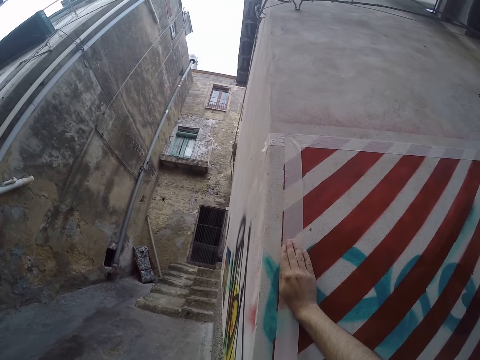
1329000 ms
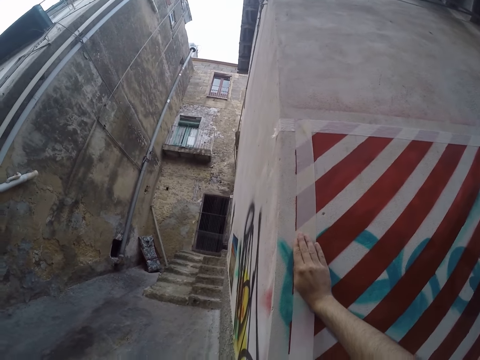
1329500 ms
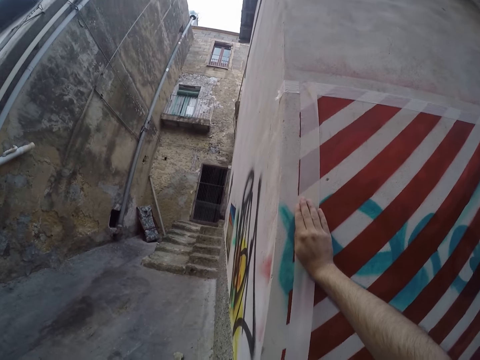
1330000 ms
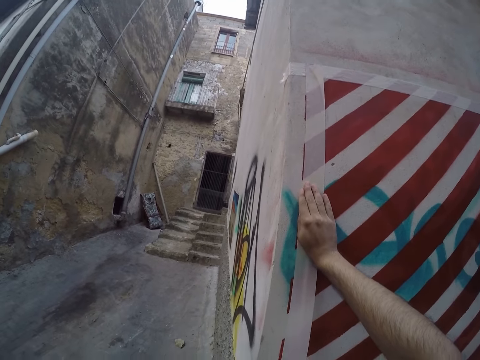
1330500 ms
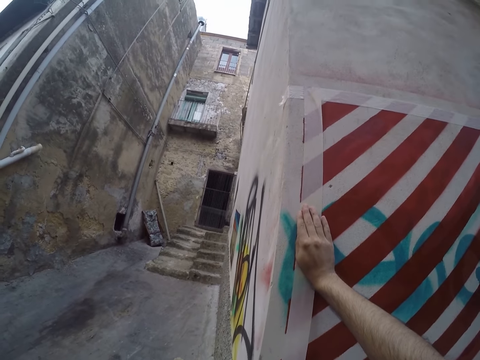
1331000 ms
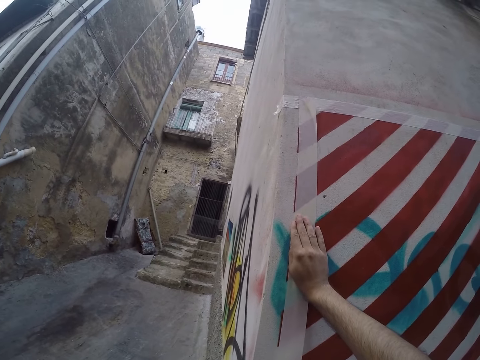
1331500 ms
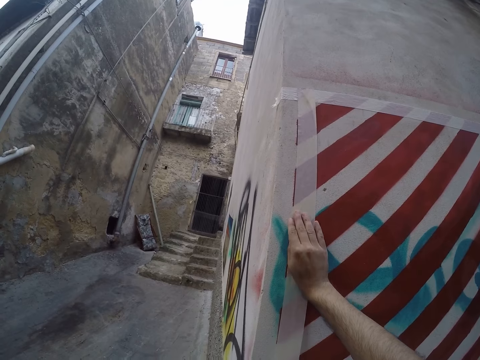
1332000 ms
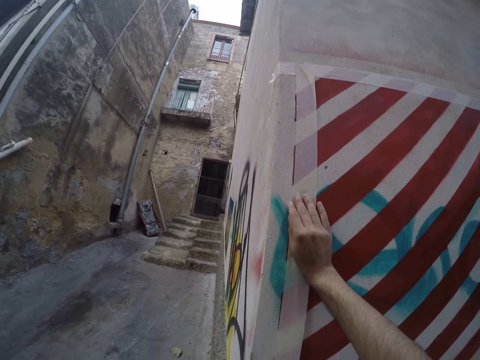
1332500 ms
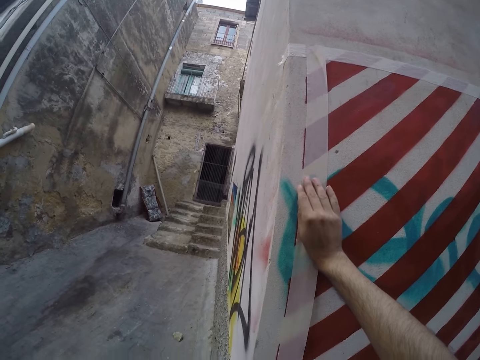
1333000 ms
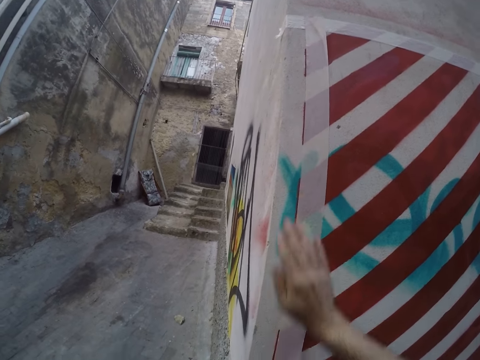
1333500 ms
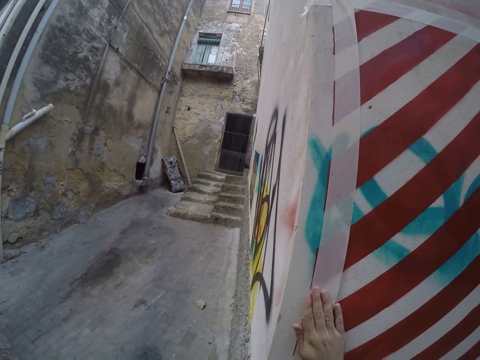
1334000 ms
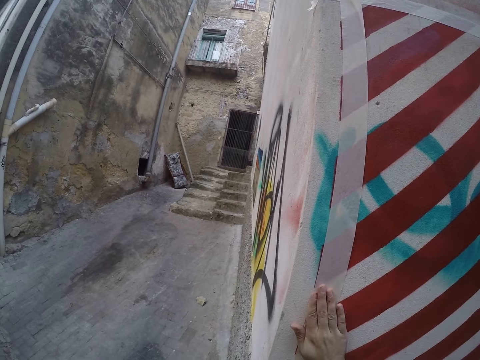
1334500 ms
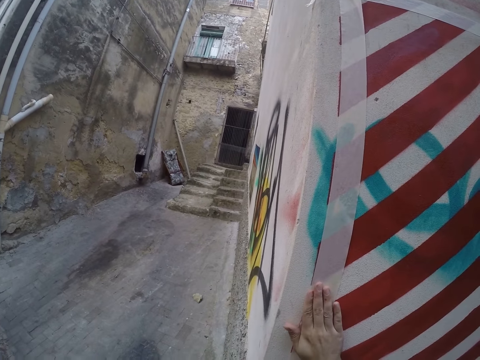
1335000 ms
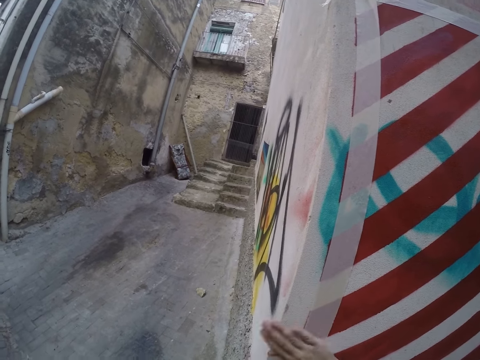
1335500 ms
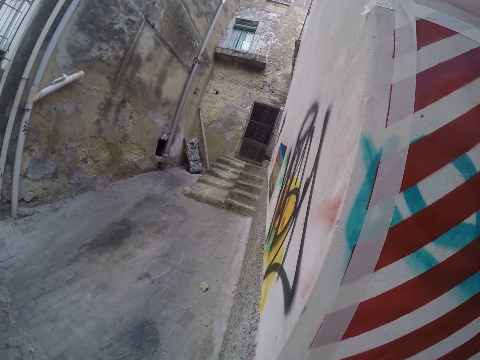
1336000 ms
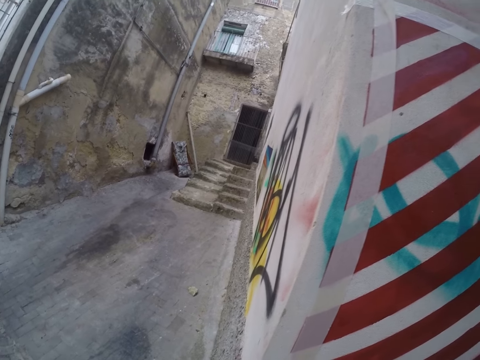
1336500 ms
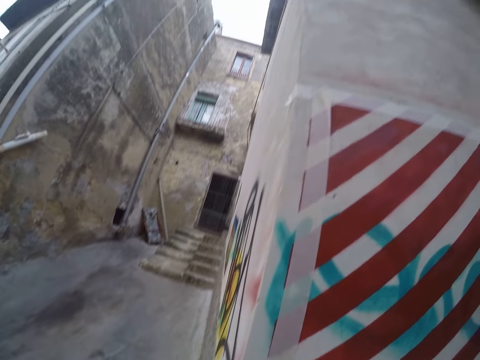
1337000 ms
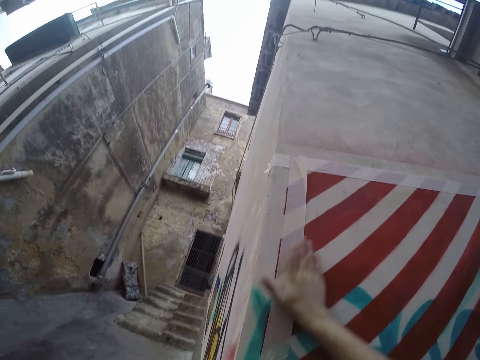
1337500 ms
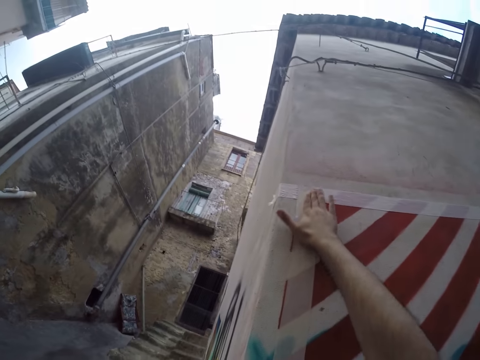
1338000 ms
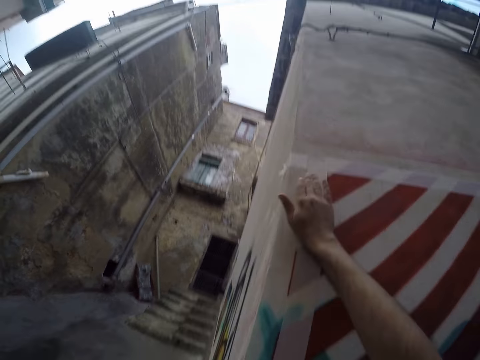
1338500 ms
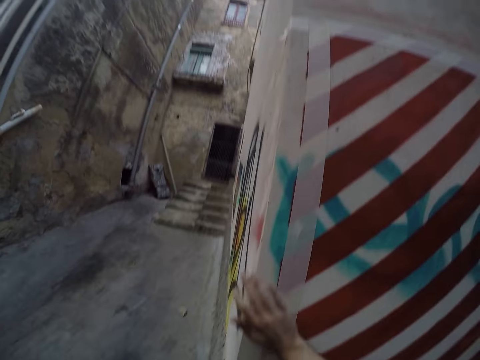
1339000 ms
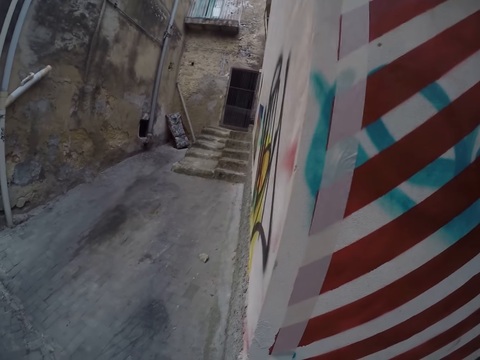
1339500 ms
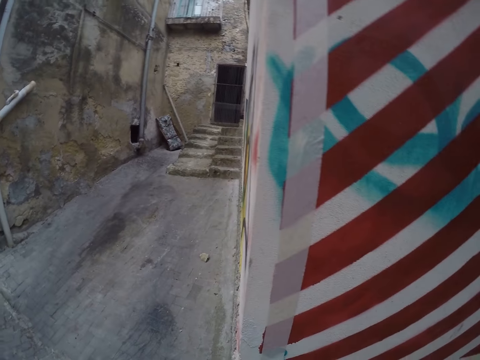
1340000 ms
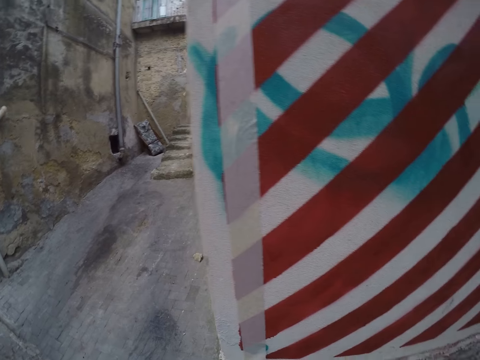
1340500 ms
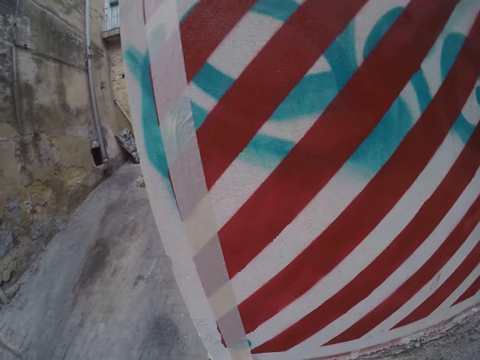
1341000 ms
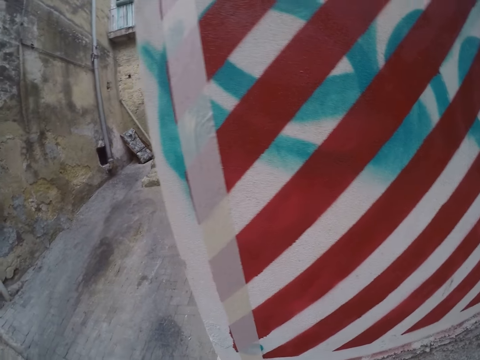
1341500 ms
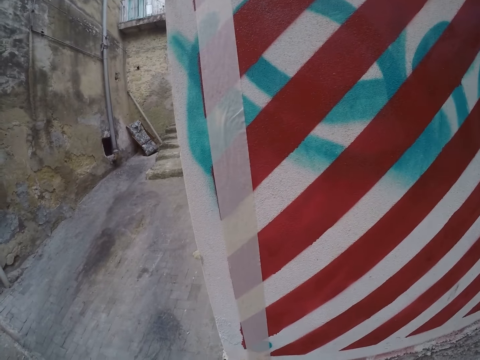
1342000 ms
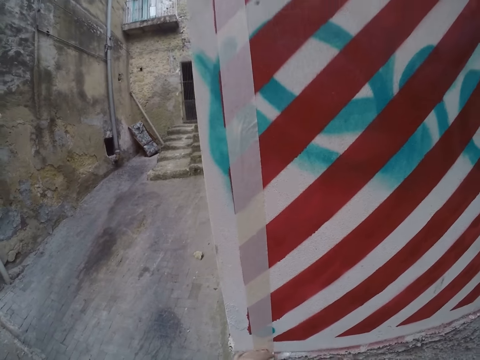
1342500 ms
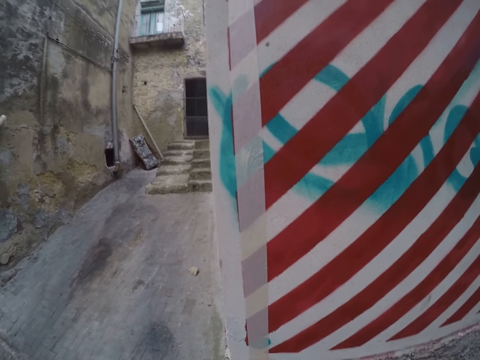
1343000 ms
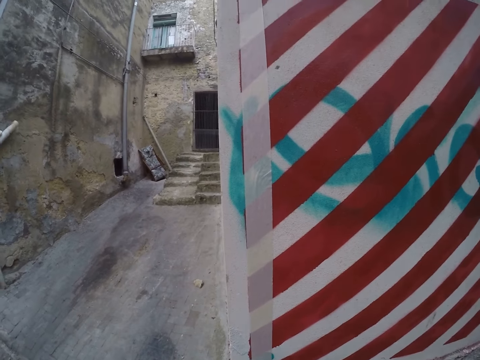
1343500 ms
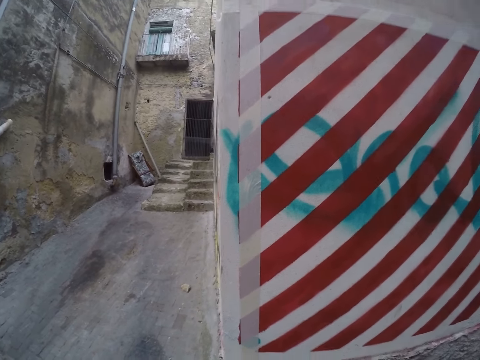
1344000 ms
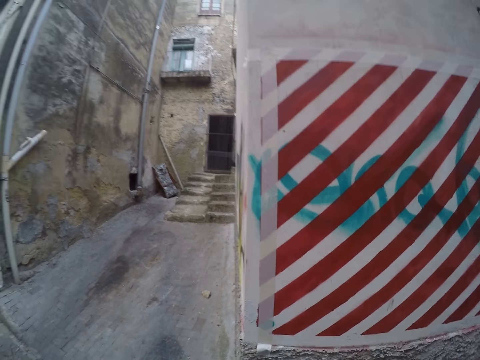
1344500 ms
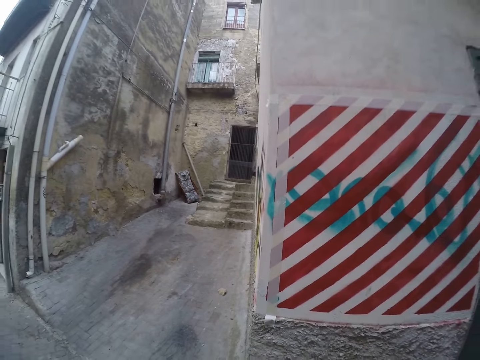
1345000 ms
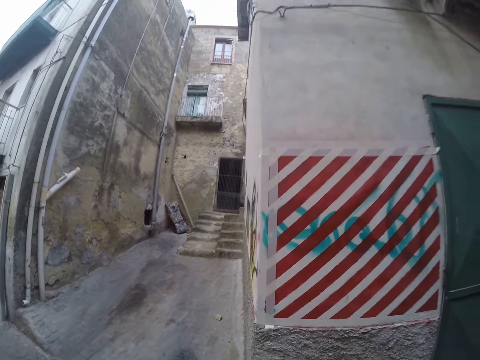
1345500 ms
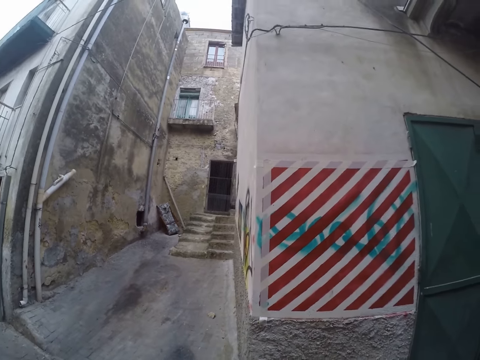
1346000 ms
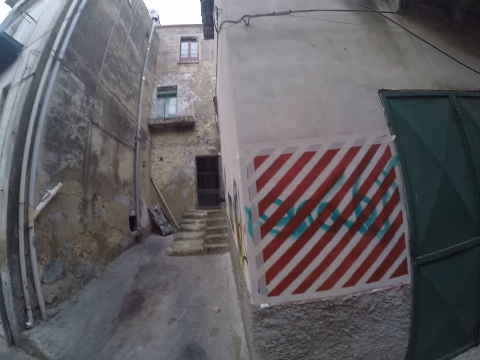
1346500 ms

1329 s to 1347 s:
The camera wearer touches the masking tape on the wall with her left hand. She looks at the wall.

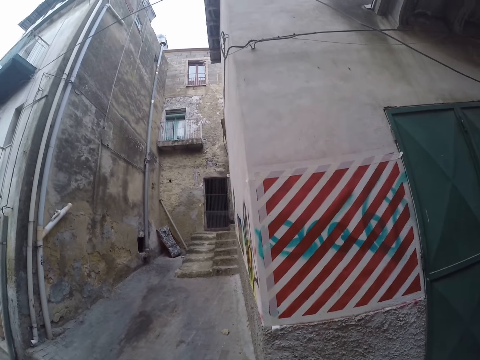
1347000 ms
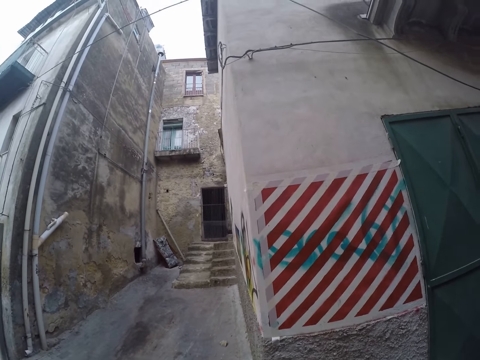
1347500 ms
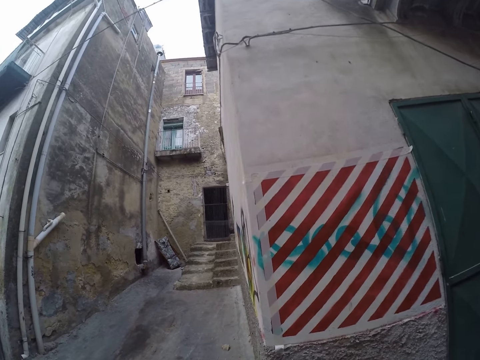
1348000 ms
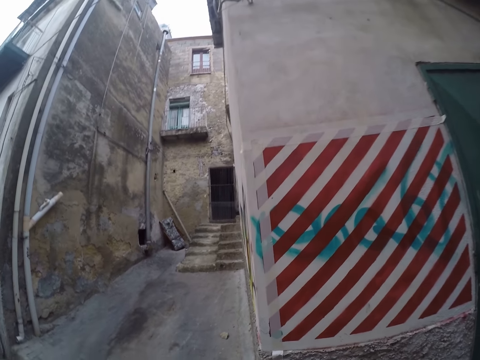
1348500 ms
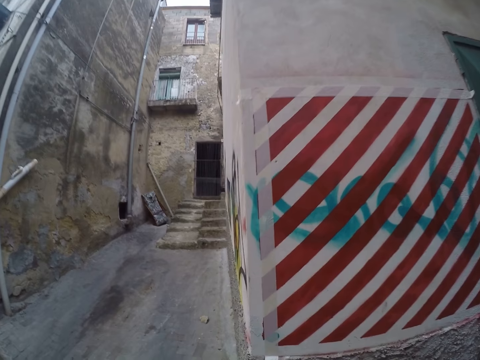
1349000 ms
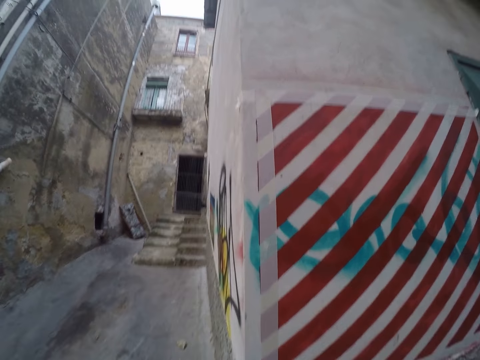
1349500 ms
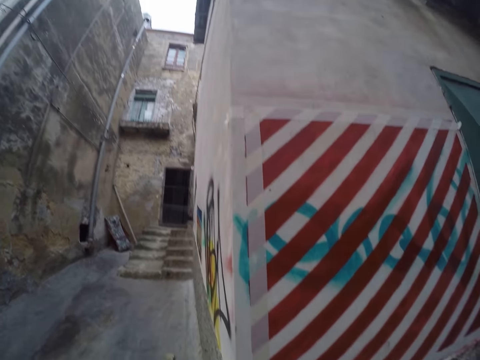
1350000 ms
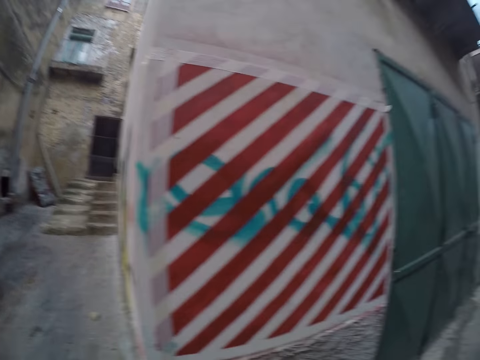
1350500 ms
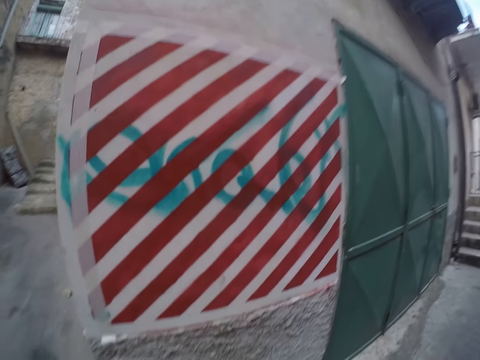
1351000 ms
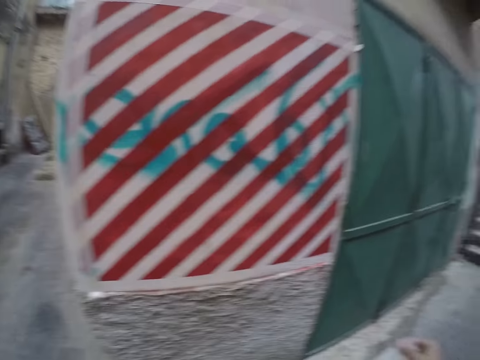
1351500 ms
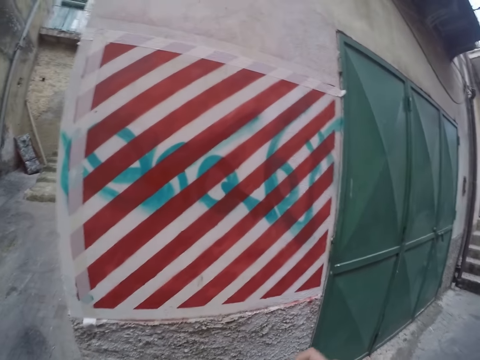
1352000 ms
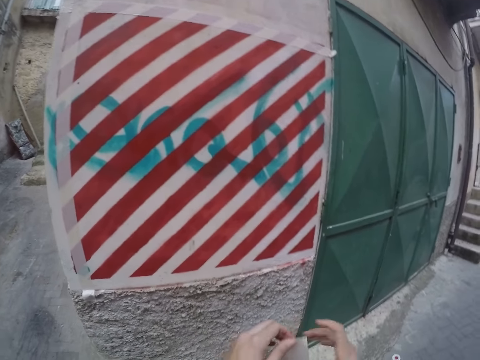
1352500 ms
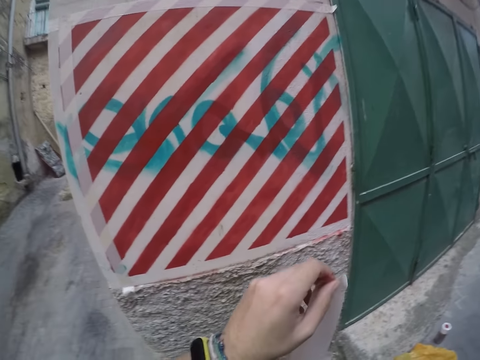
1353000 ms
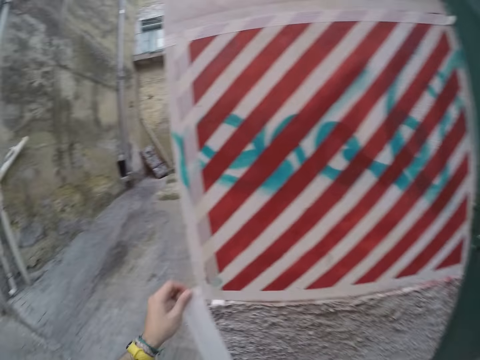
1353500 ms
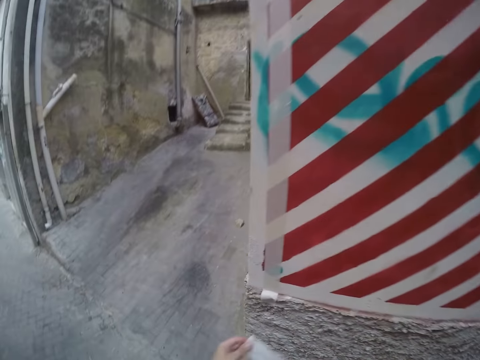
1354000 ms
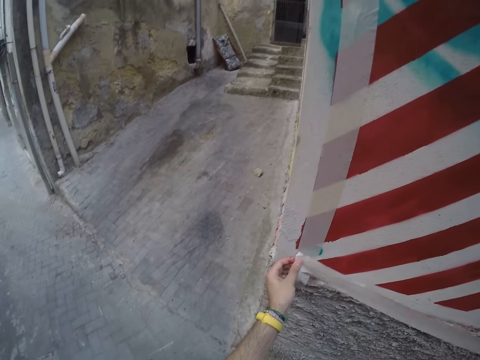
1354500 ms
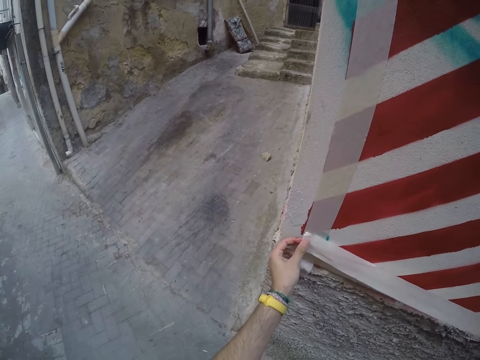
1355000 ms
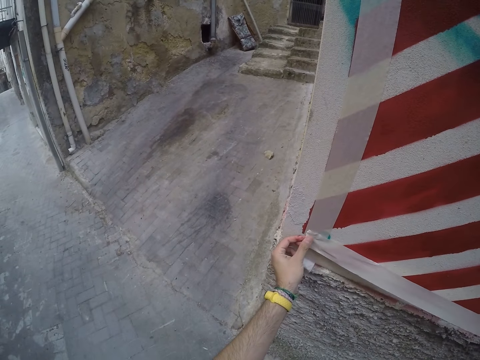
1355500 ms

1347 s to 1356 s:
The camera wearer holds a masking tape in his left hand. He sticks the tape on the wall.
